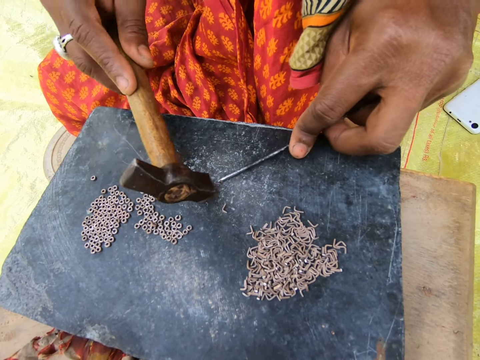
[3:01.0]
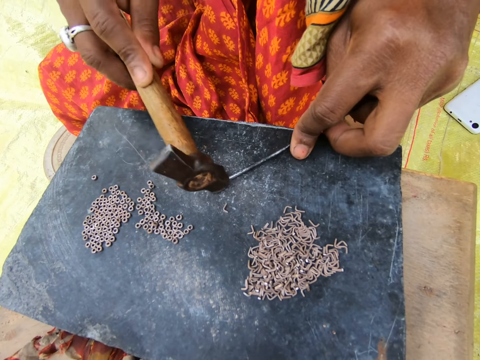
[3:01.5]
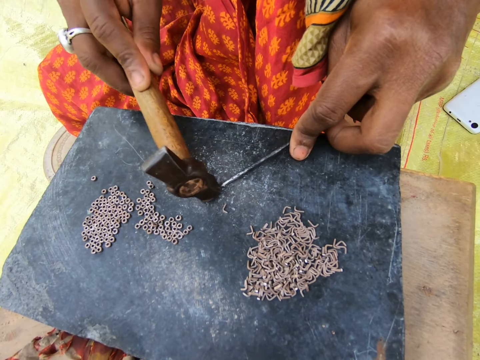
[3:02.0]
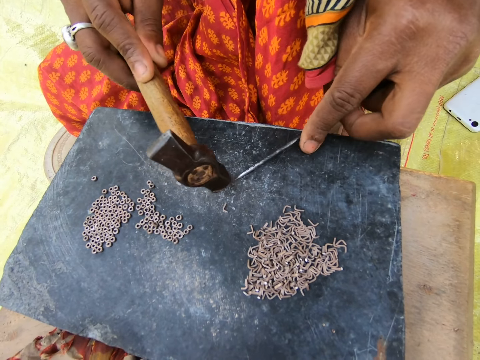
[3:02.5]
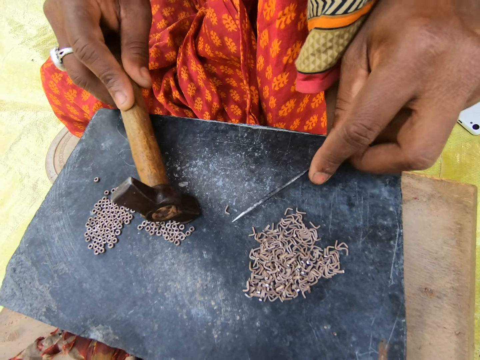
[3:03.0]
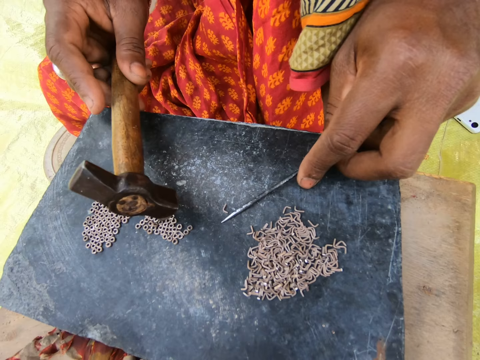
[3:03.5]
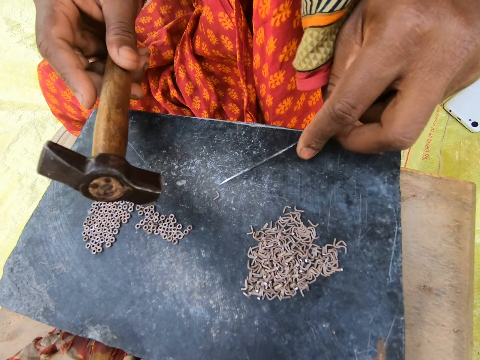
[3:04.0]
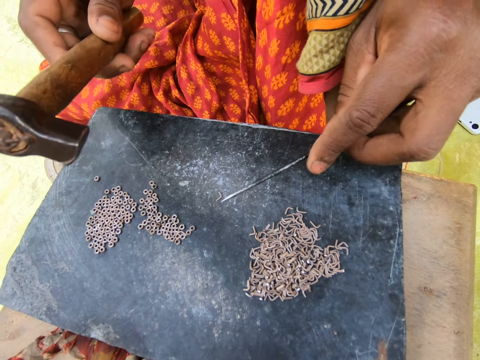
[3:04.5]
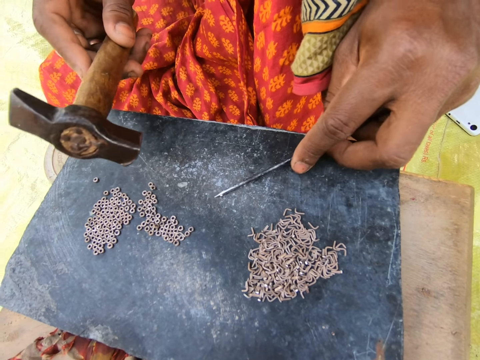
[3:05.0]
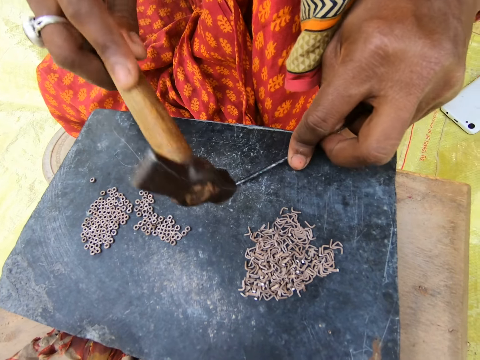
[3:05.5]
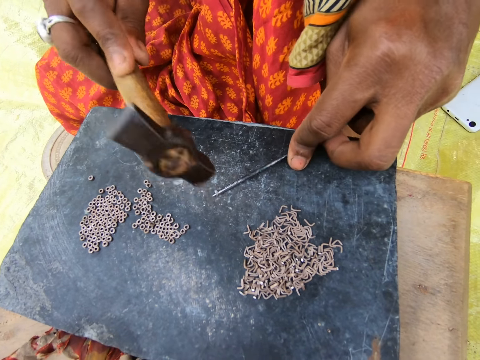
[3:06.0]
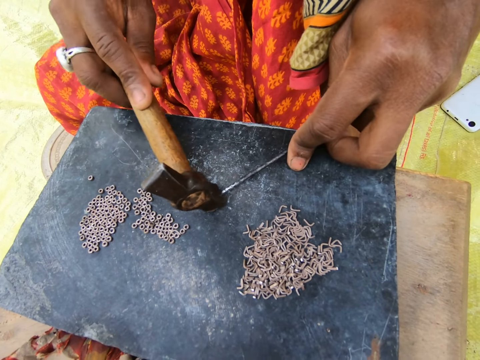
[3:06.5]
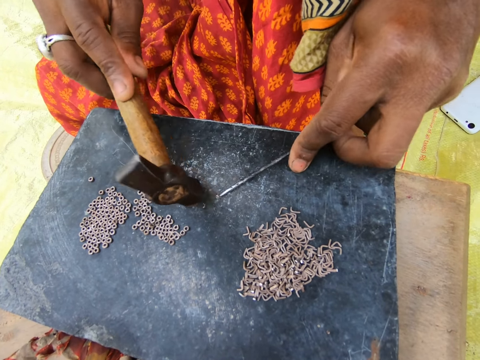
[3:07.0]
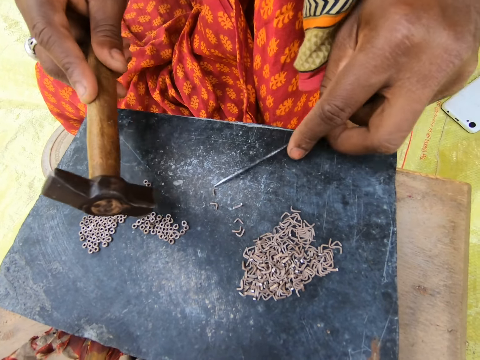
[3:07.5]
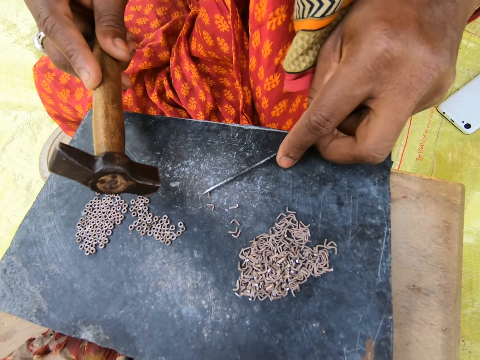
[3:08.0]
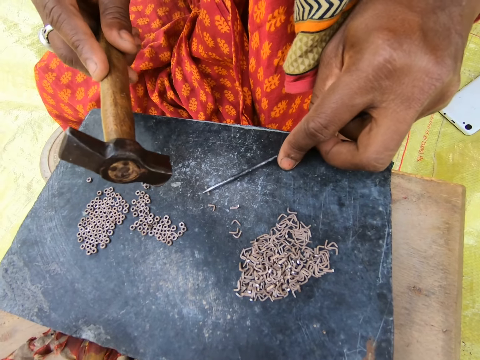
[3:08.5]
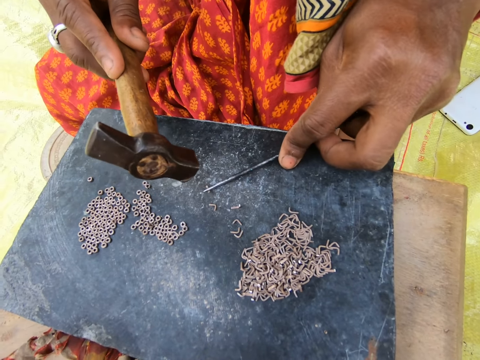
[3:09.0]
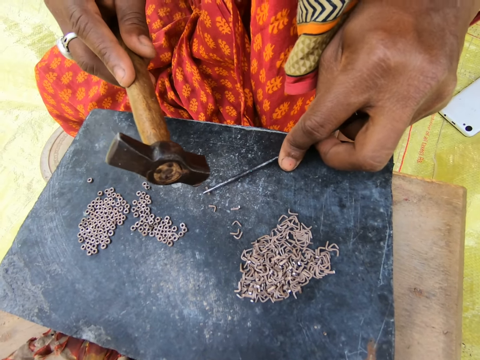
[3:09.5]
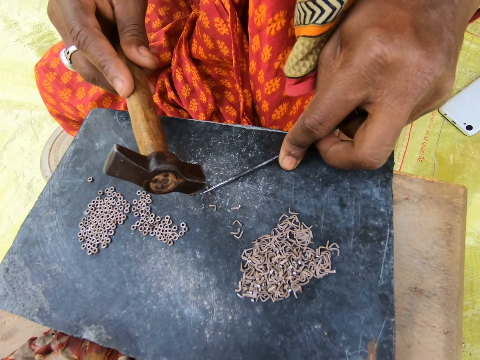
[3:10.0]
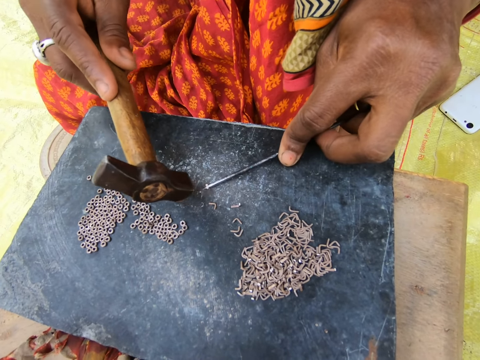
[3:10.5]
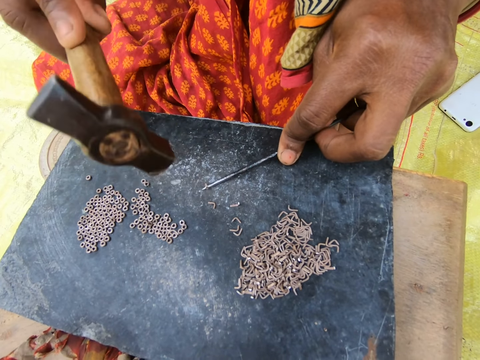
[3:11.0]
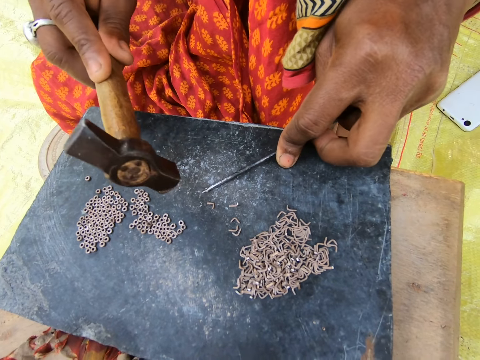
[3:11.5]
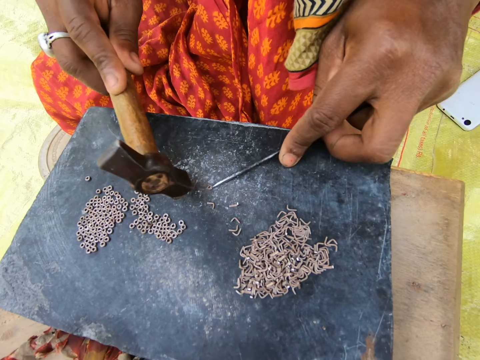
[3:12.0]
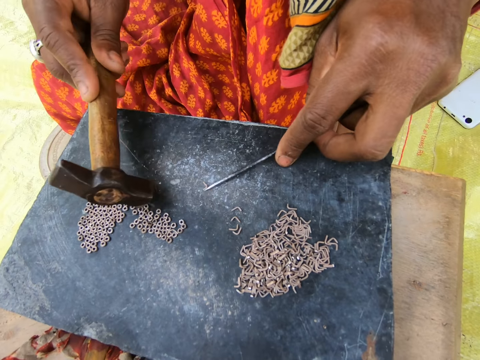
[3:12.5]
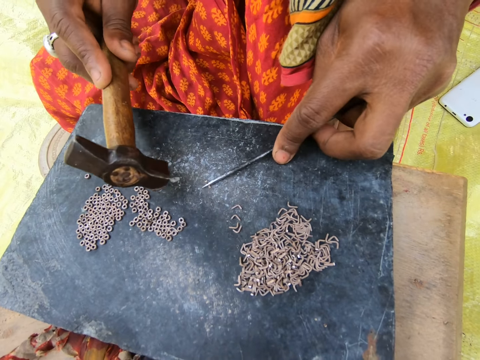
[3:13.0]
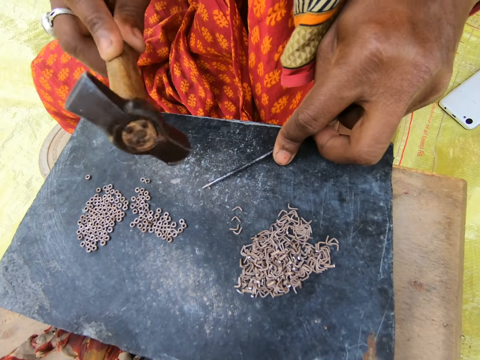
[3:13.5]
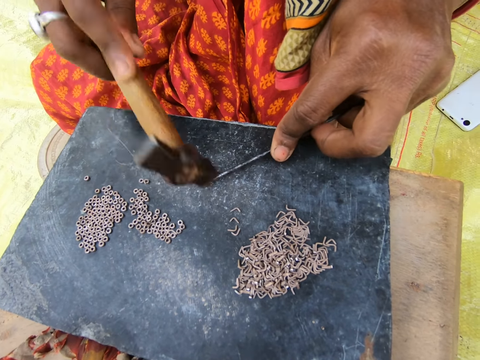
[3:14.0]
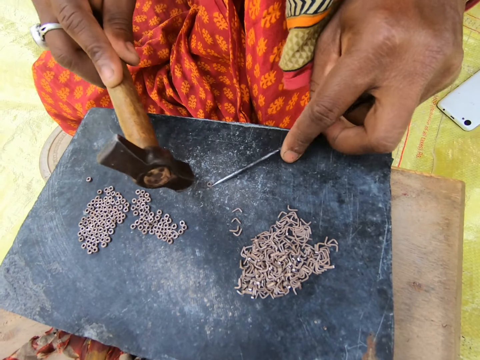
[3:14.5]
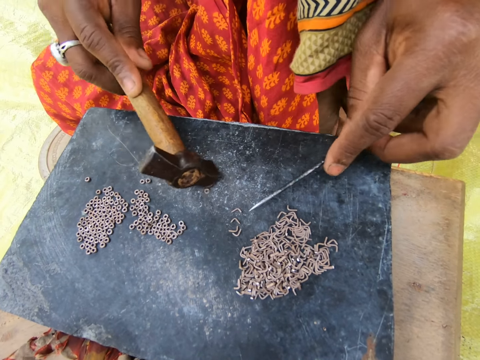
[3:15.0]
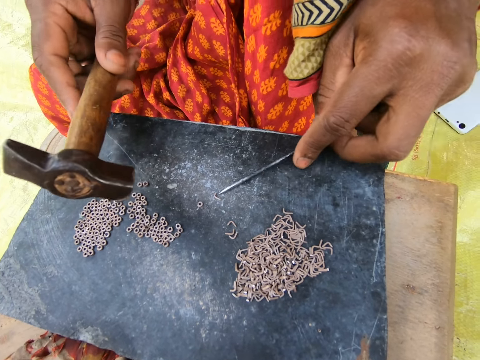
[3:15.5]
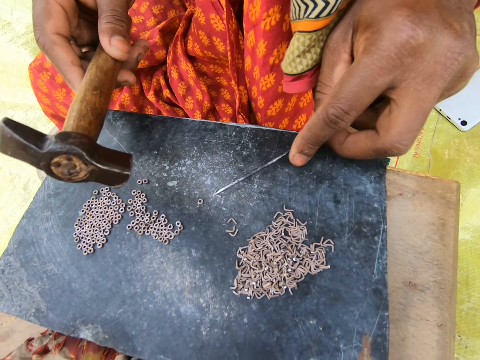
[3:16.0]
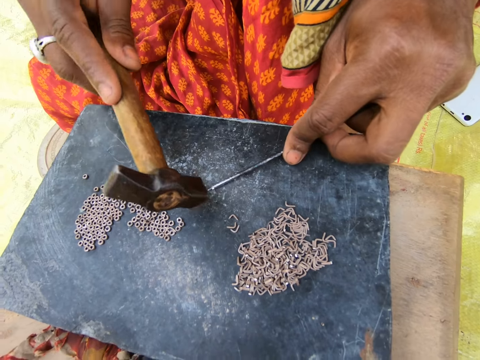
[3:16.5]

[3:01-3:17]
A woman hits metal with a hammer. She moves pieces of metal on the board. She hits the metal with the hammer. She moves the pieces of metal on the board. She hits the metal with the hammer. She moves the pieces of metal on the board. She hits the metal with the hammer. She moves the pieces of metal on the board.

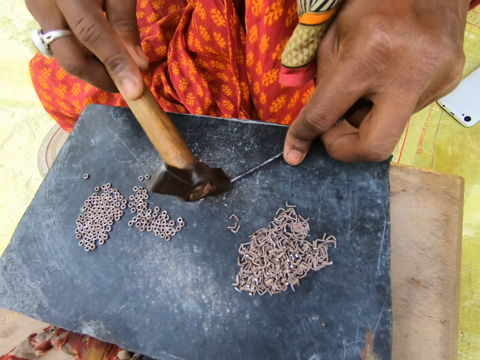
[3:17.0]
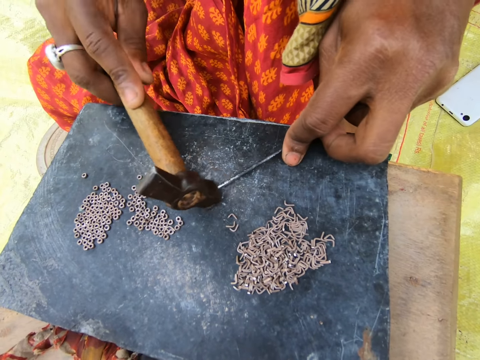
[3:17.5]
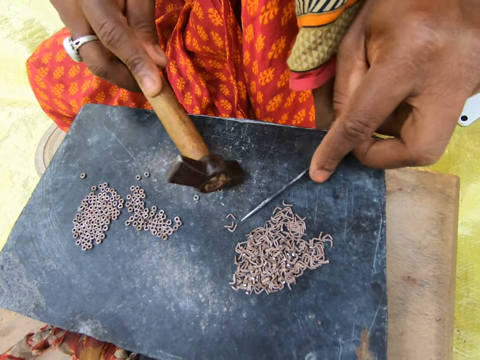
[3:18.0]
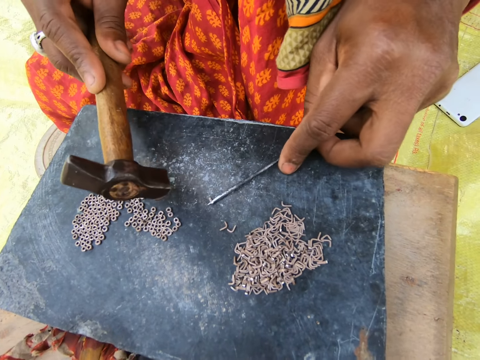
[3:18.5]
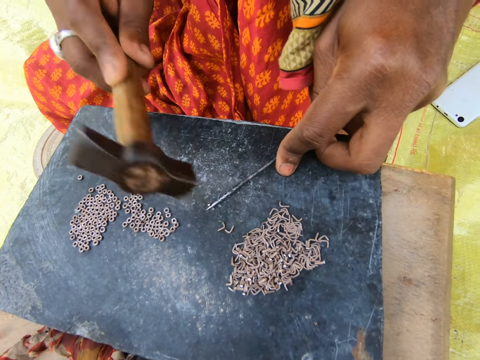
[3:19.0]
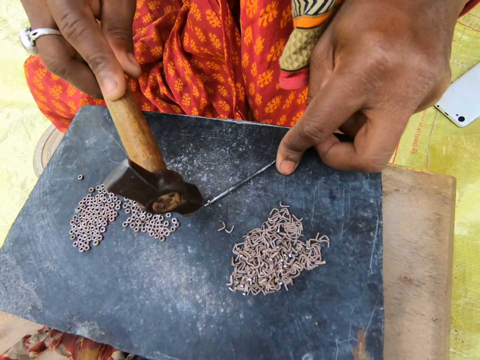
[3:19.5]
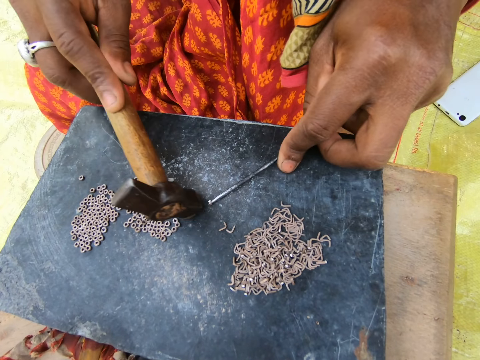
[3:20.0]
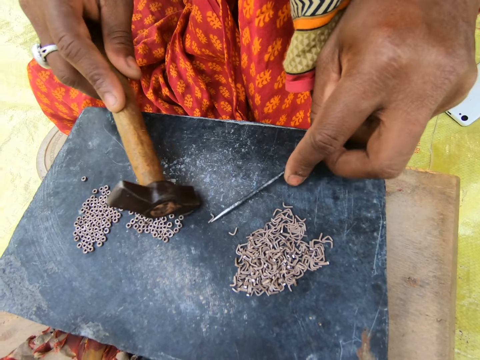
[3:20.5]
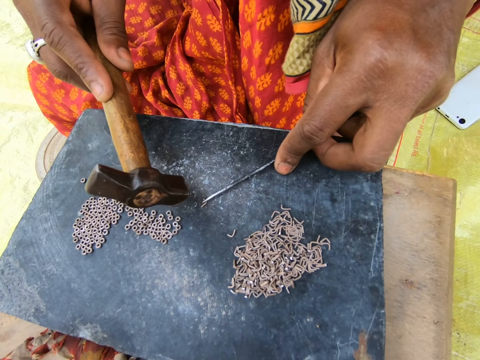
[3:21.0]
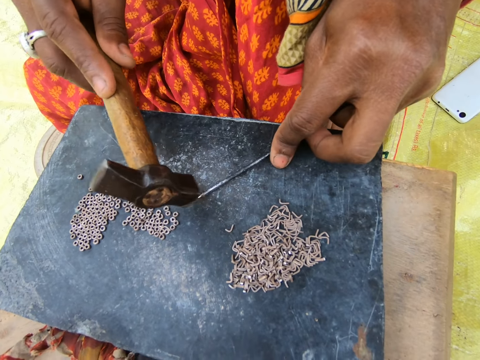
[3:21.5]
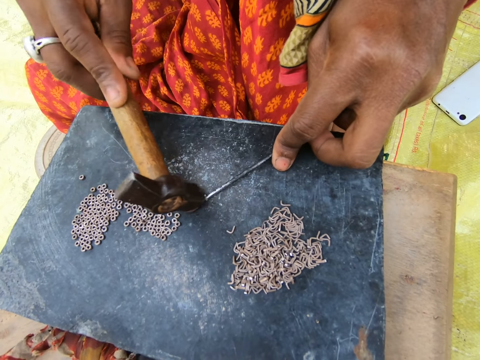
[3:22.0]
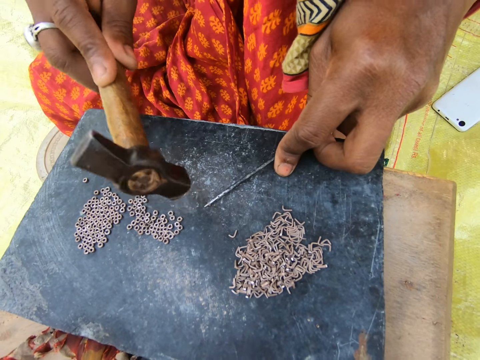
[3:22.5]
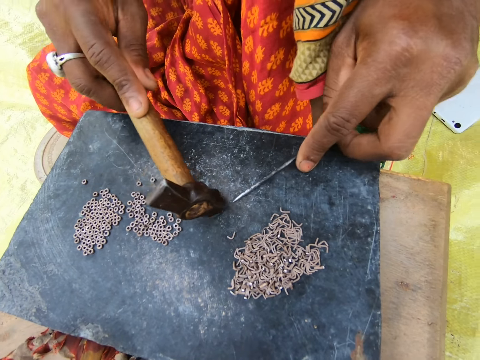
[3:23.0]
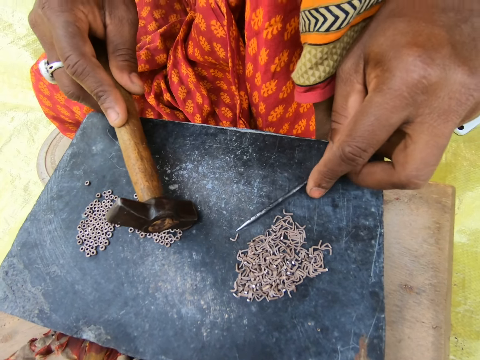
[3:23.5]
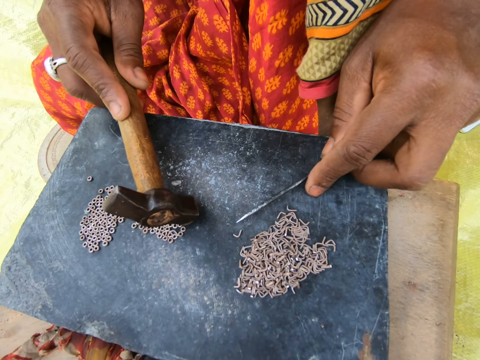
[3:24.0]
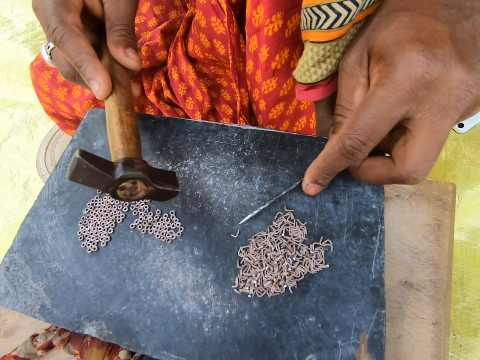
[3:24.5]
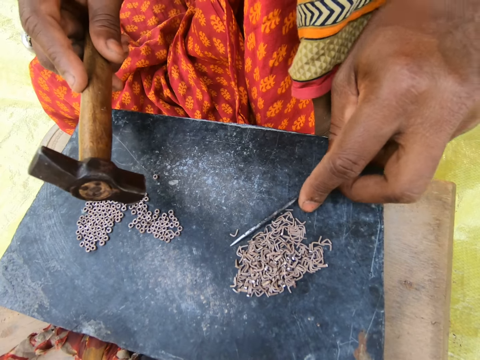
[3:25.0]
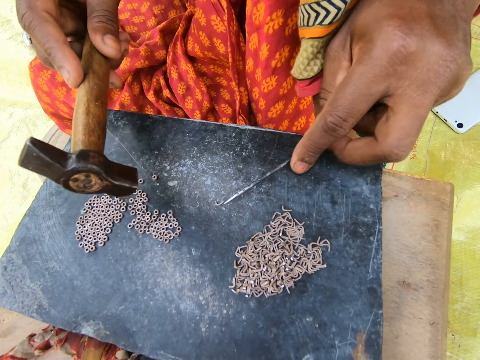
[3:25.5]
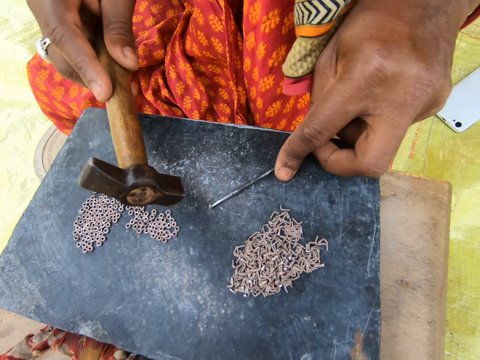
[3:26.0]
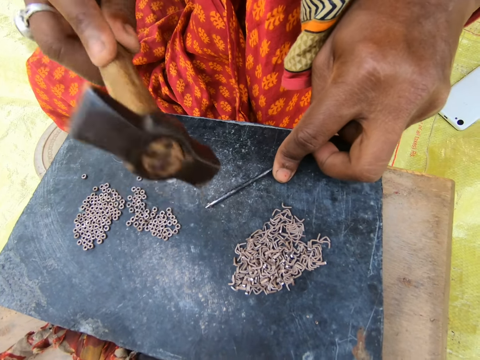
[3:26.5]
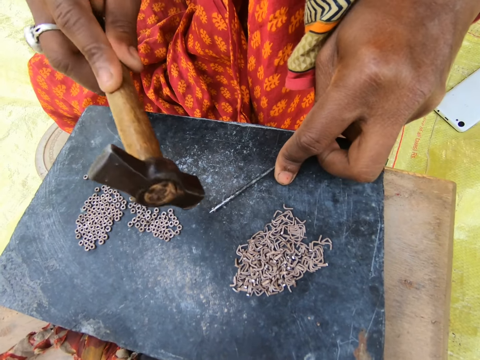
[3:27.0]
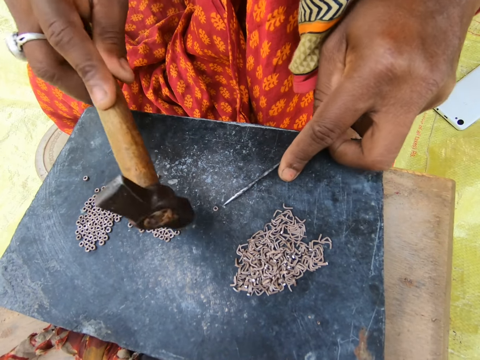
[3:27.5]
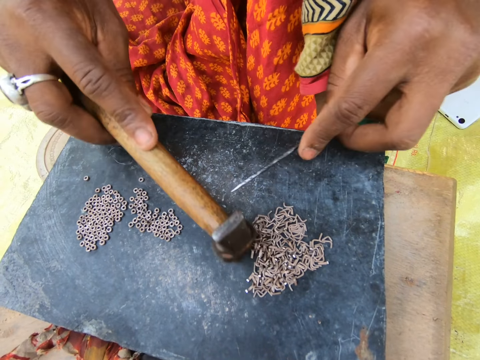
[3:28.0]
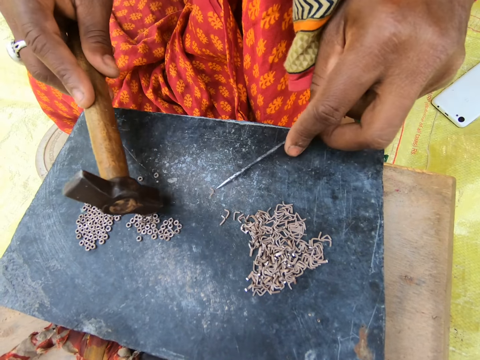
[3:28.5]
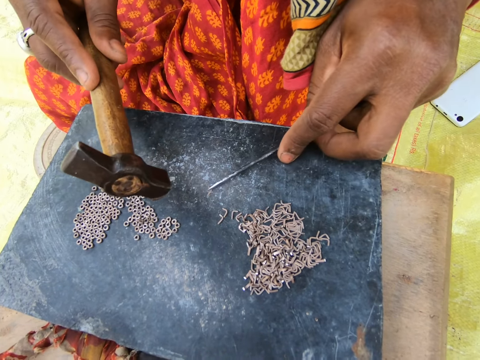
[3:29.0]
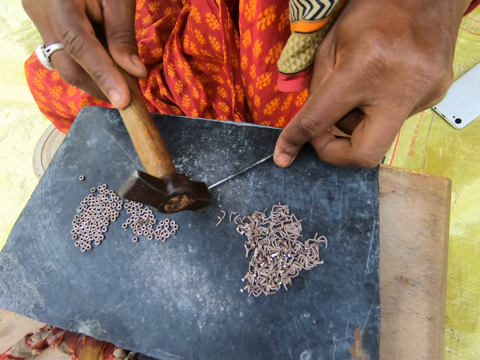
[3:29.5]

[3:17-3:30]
A woman hits metal with a hammer. She moves pieces of metal on the board. She hits the metal with the hammer. She moves the pieces of metal on the board. She hits the metal with the hammer. She moves the pieces of metal on the board. She hits the metal with the hammer. She moves the pieces of metal on the board.
